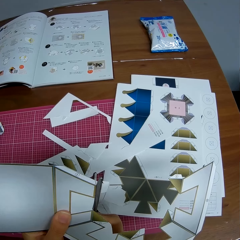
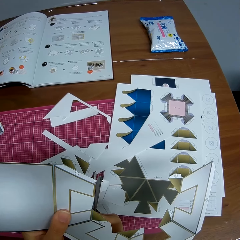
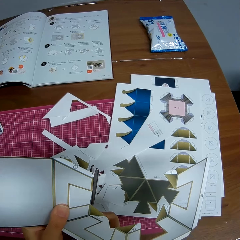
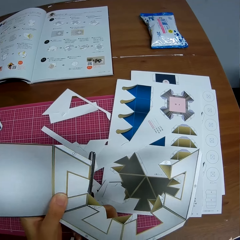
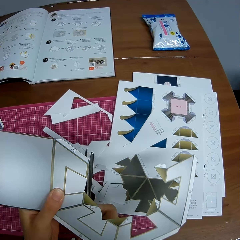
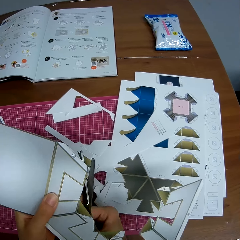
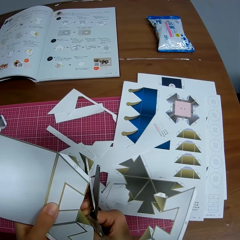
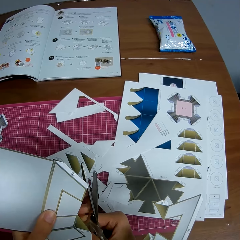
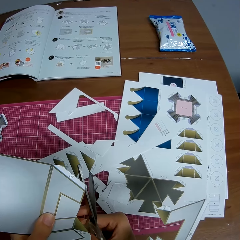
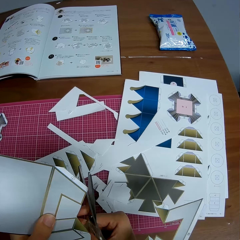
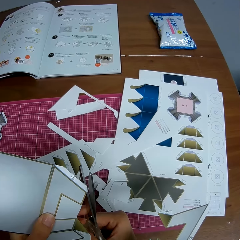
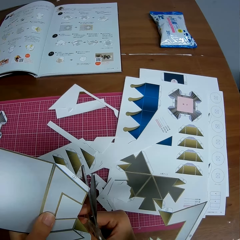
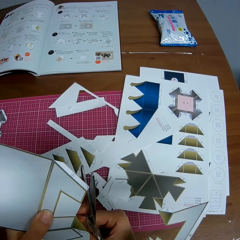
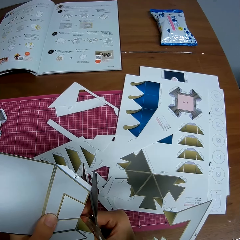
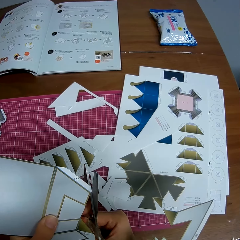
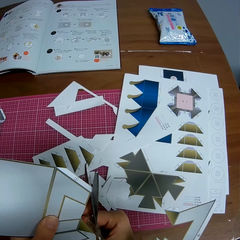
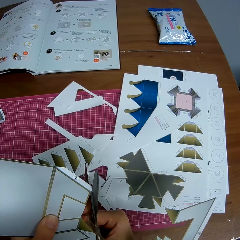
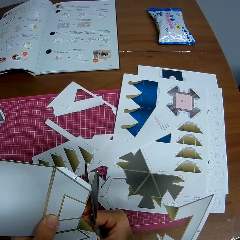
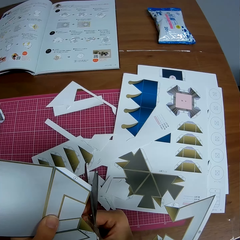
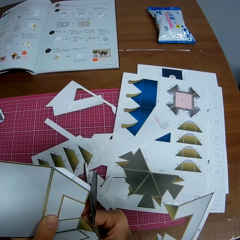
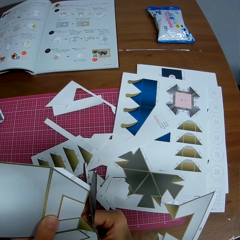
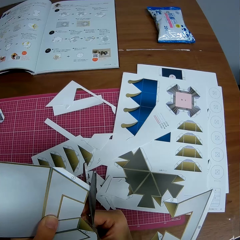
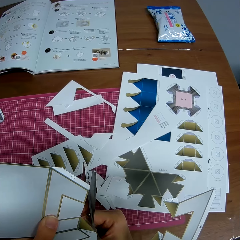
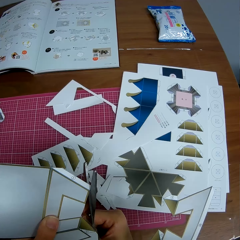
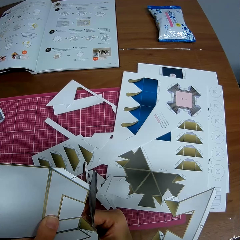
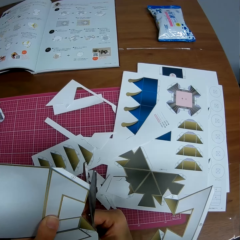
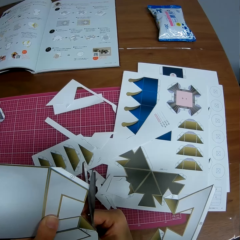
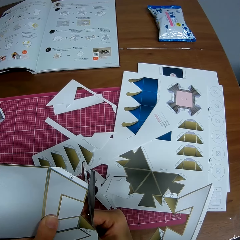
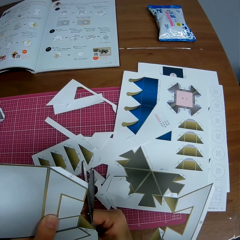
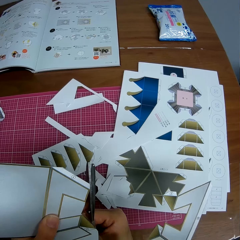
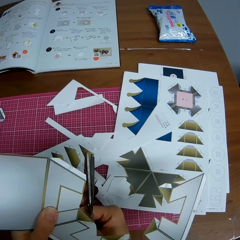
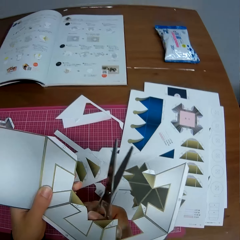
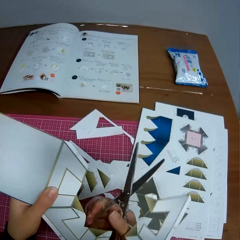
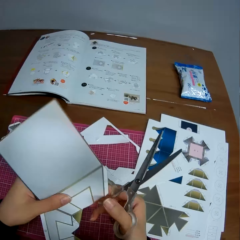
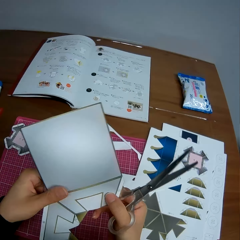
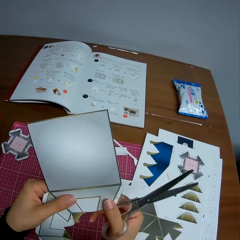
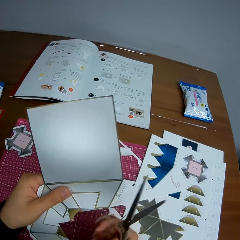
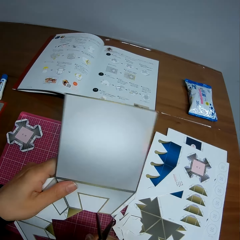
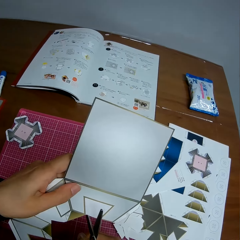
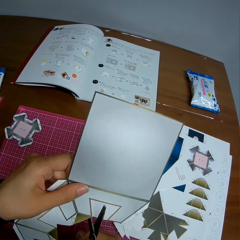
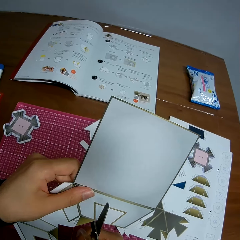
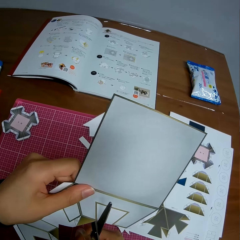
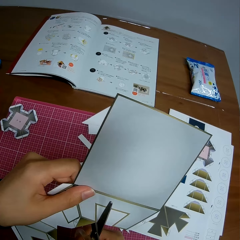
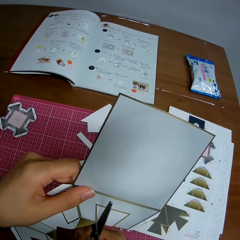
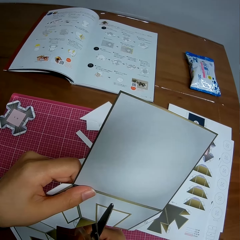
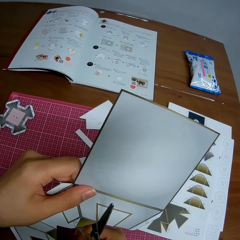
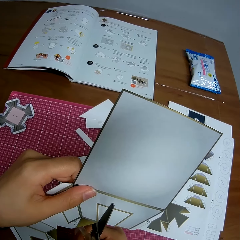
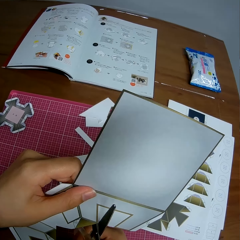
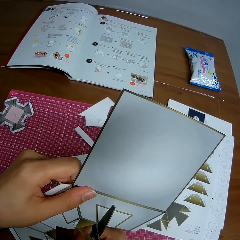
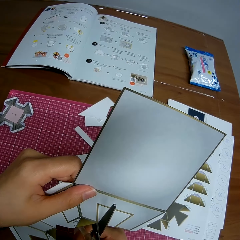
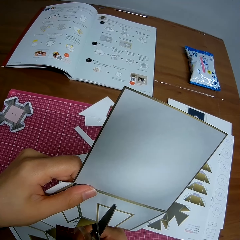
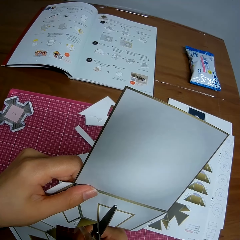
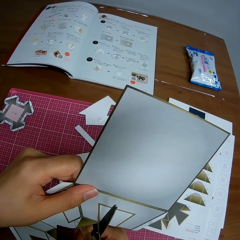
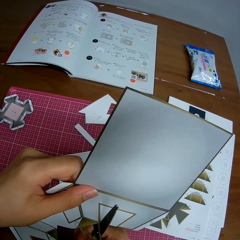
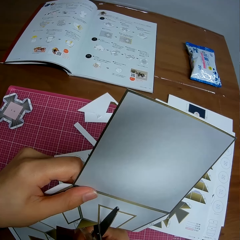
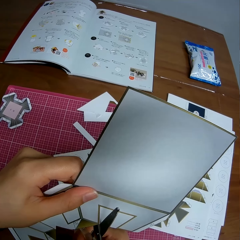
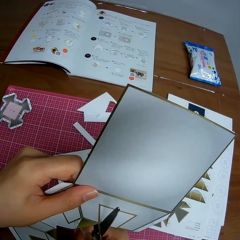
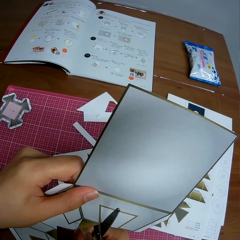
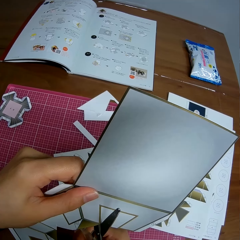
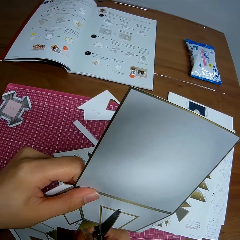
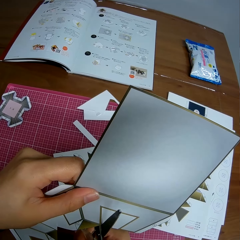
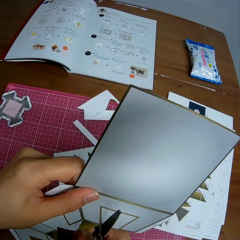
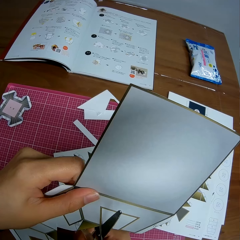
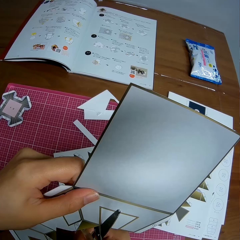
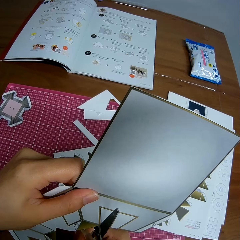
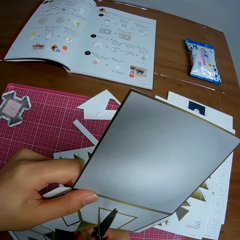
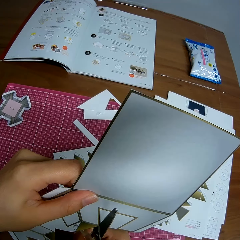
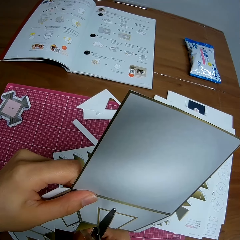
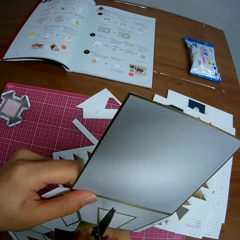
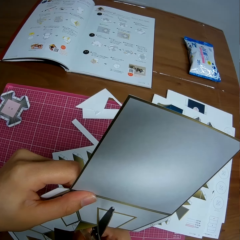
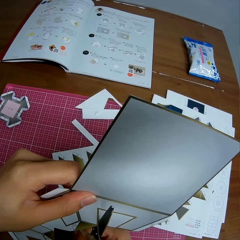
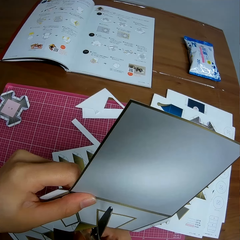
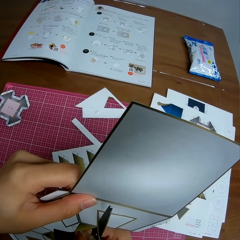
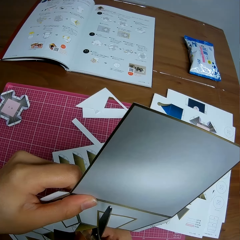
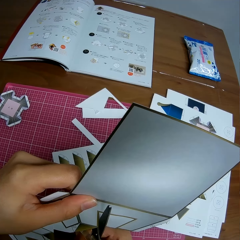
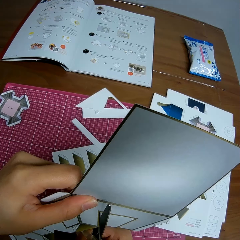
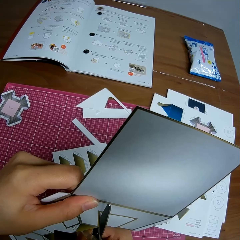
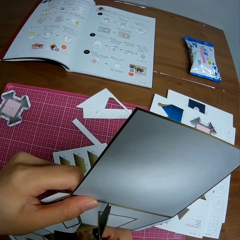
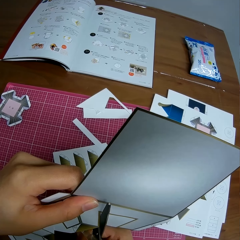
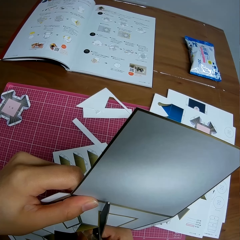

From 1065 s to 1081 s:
The camera wearer drops a piece of crafting paper on the mat craft board. They set the scissors on the crafting paper. They cut the crafting paper with the scissors. They drop a piece of crafting paper on the mat craft board. They adjust the crafting paper. They set the scissors on the crafting paper. They cut the crafting paper with the scissors.

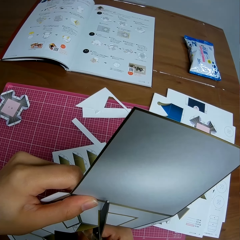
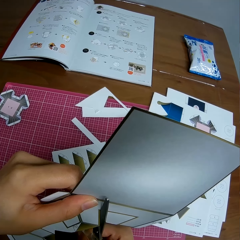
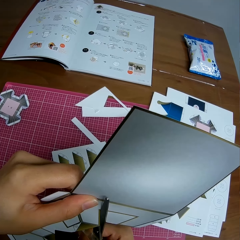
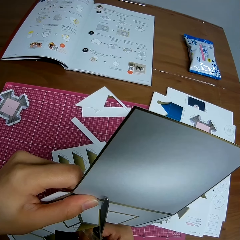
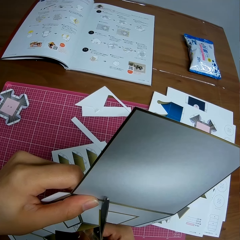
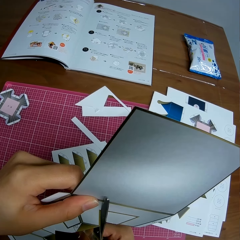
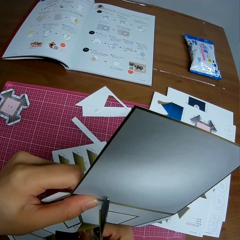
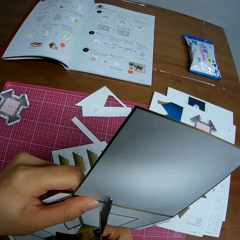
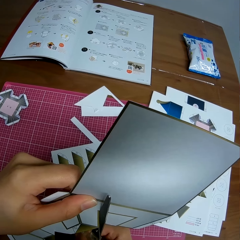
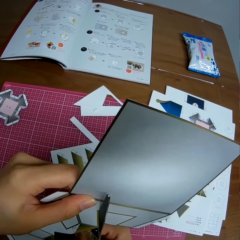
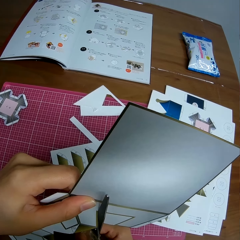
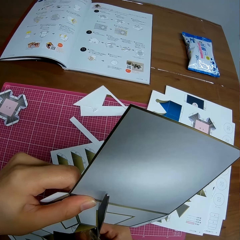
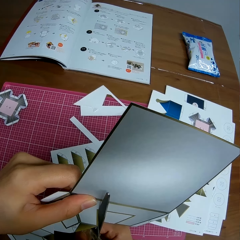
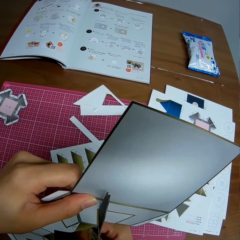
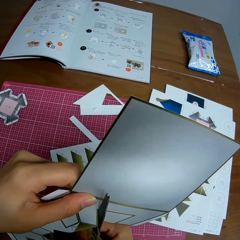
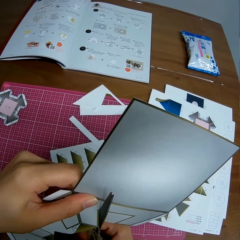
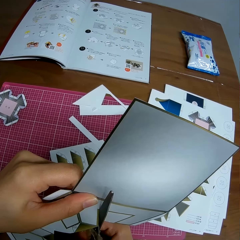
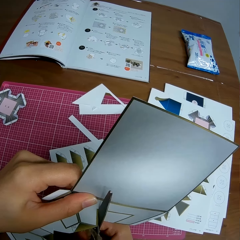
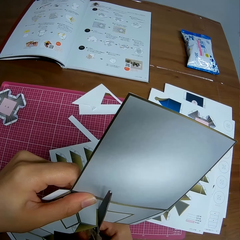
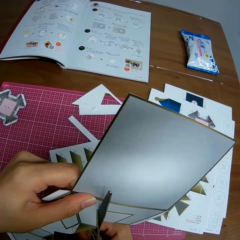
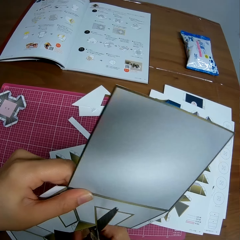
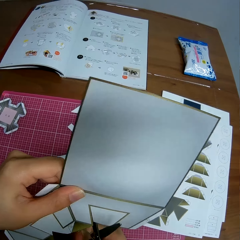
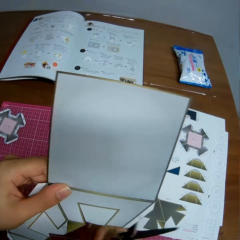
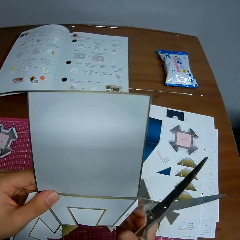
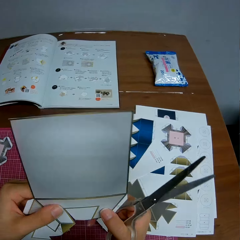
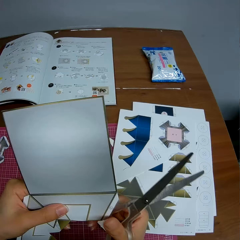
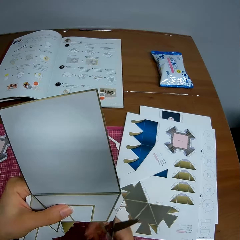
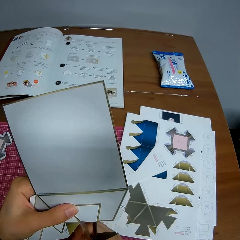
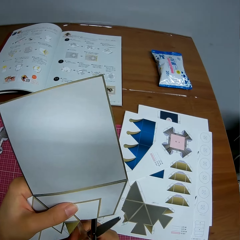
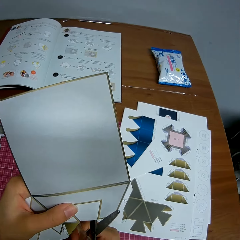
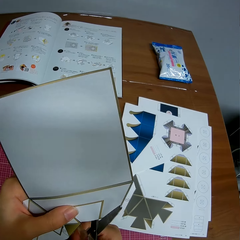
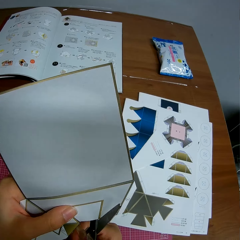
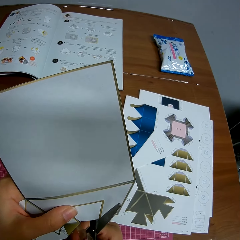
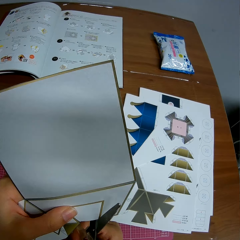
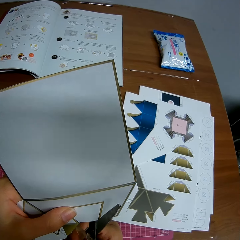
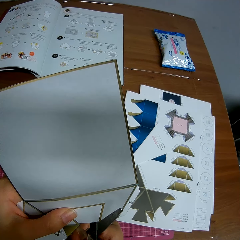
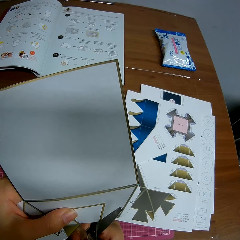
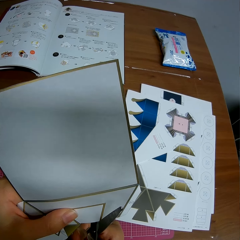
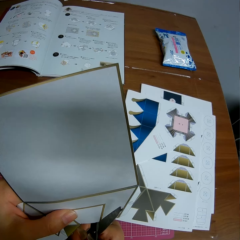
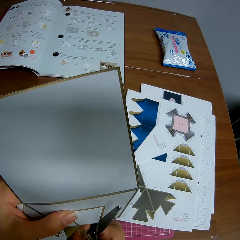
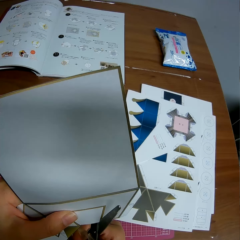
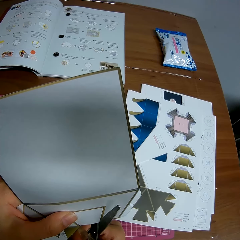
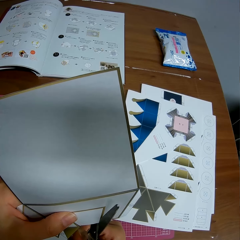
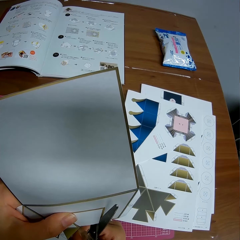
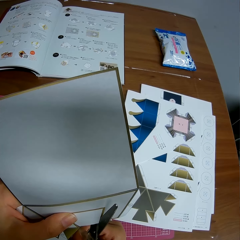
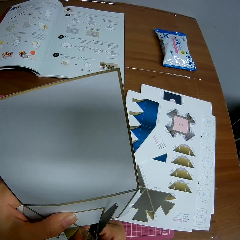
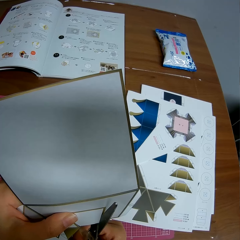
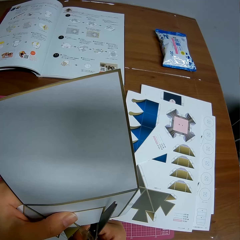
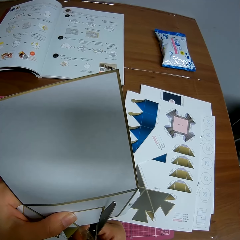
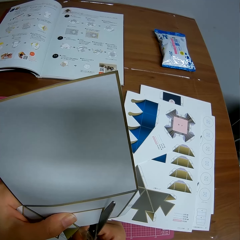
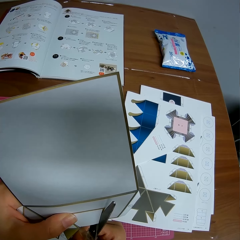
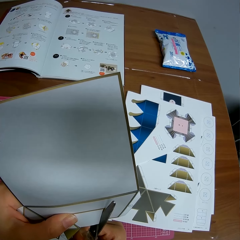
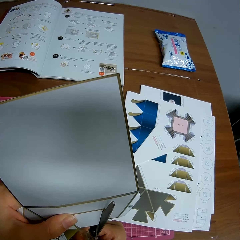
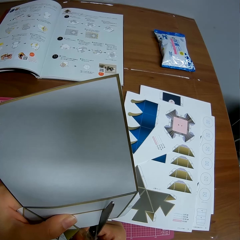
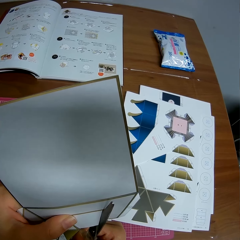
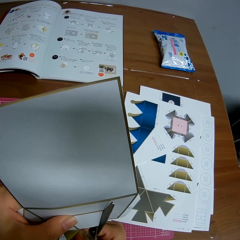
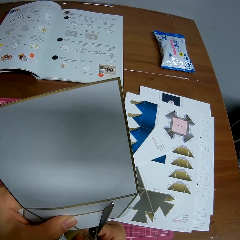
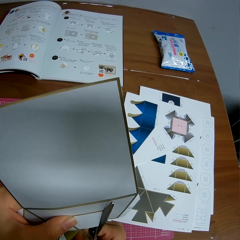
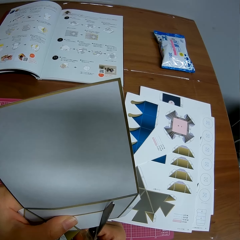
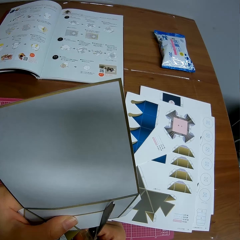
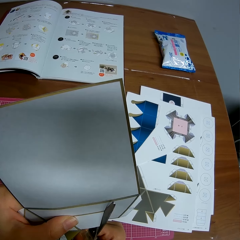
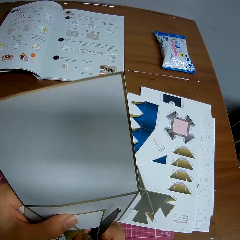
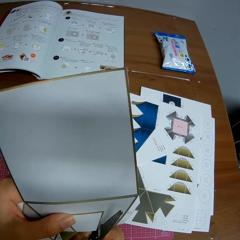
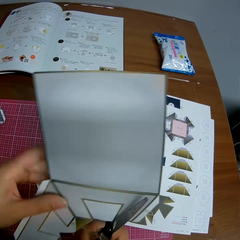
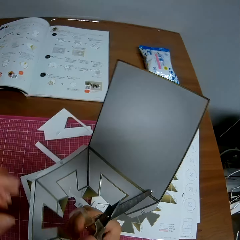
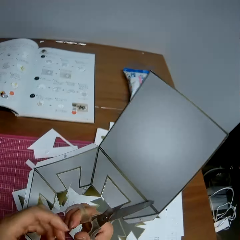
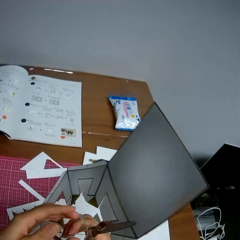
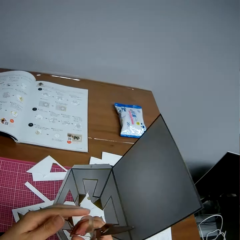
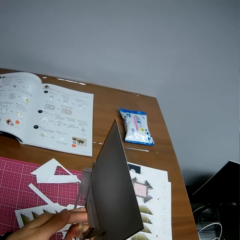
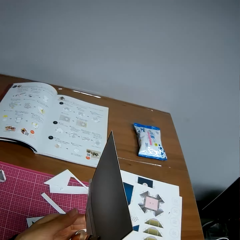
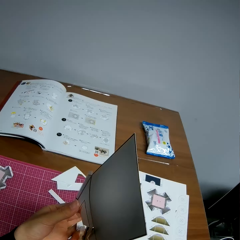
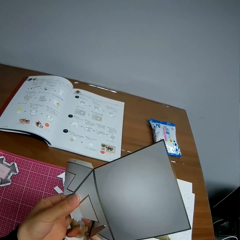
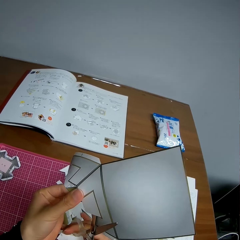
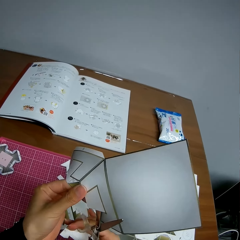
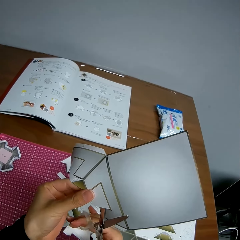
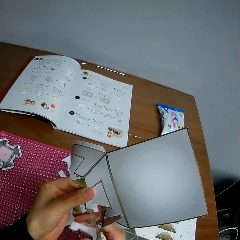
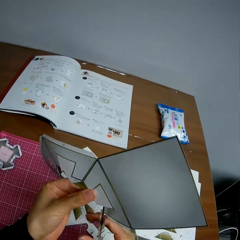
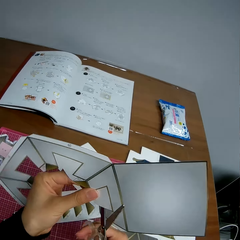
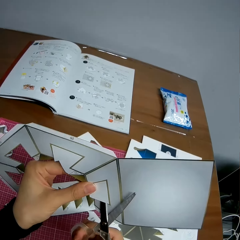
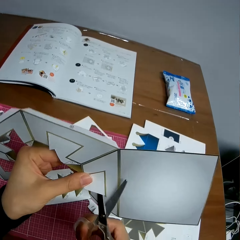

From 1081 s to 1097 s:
The camera wearer adjusts the crafting paper. They set the scissors on the crafting paper. They cut the crafting paper with the scissors. They adjust the crafting paper. They rotate the crafting paper.
